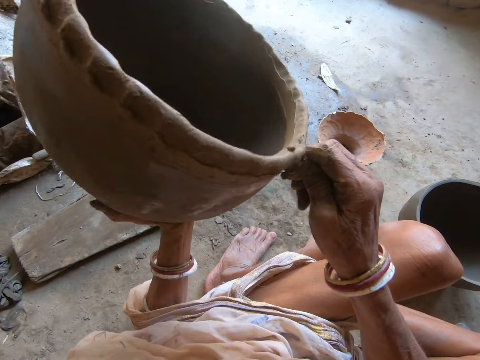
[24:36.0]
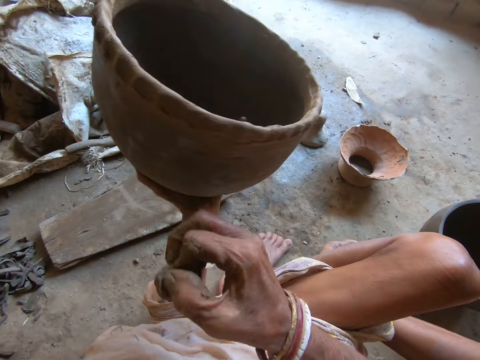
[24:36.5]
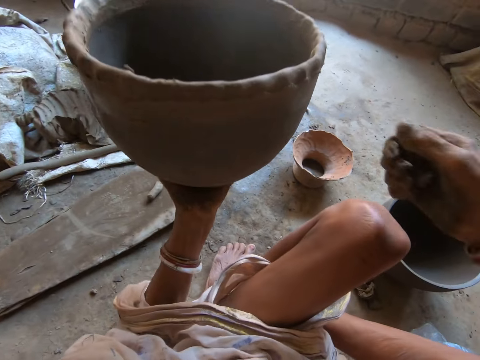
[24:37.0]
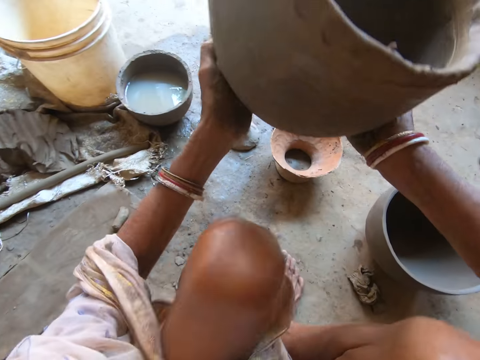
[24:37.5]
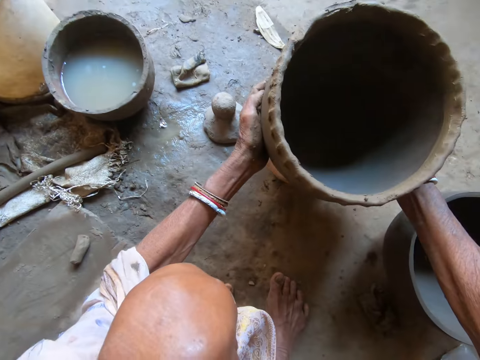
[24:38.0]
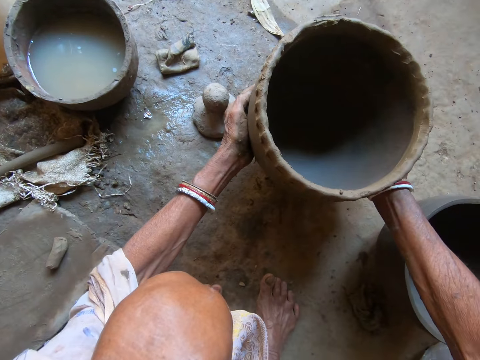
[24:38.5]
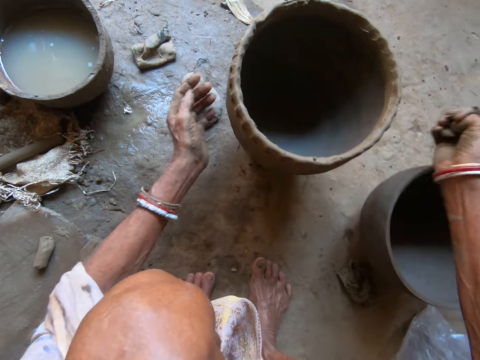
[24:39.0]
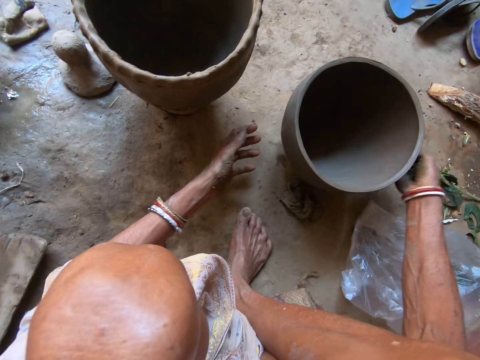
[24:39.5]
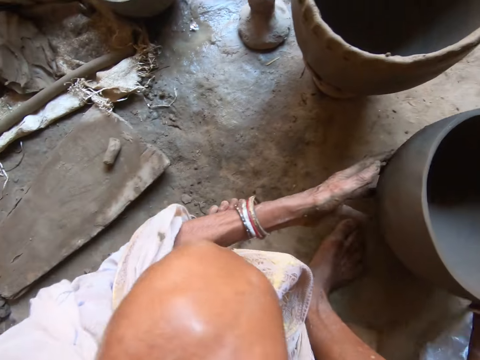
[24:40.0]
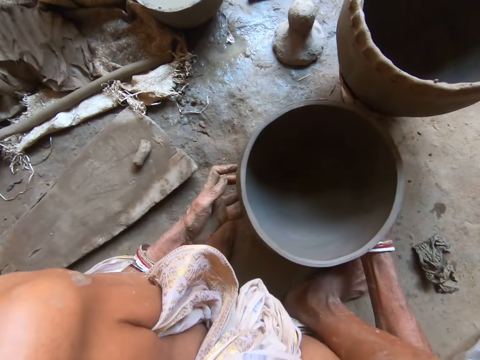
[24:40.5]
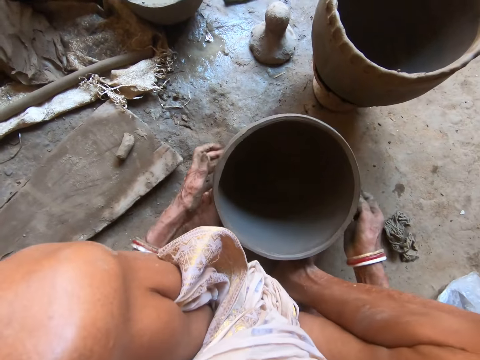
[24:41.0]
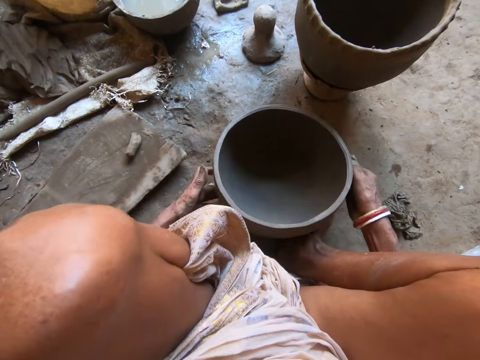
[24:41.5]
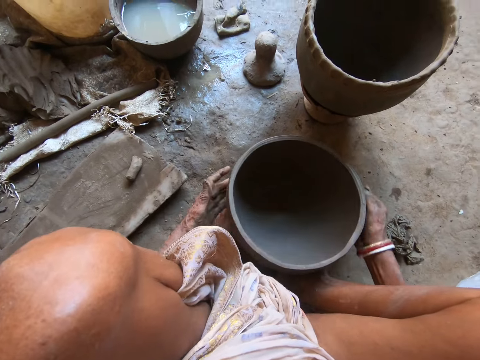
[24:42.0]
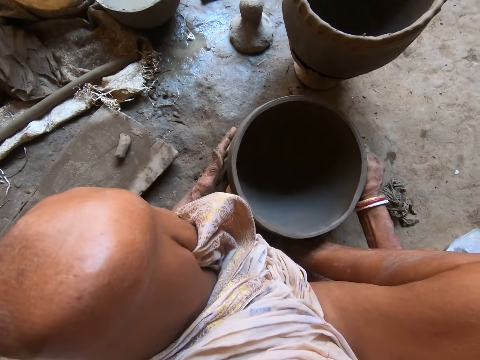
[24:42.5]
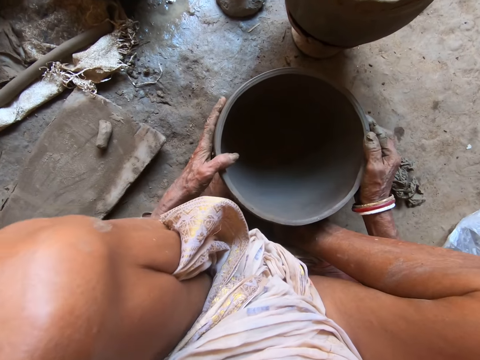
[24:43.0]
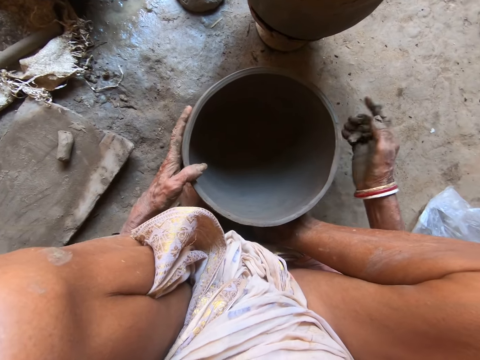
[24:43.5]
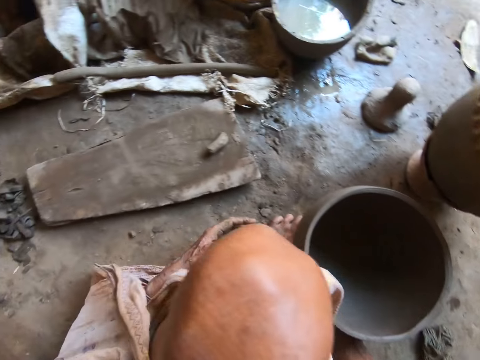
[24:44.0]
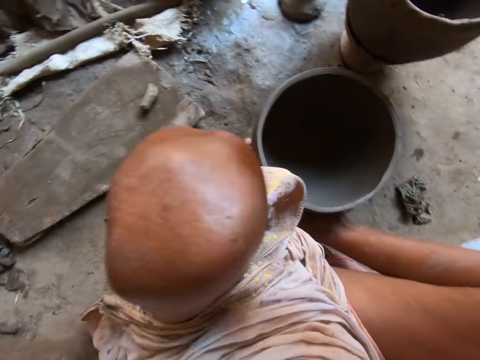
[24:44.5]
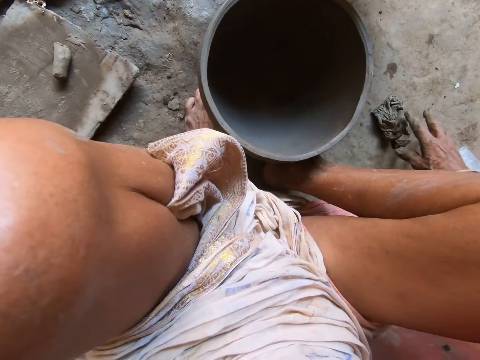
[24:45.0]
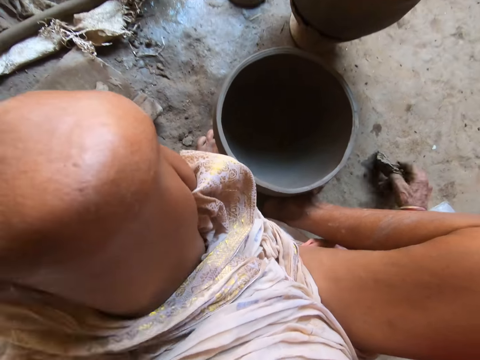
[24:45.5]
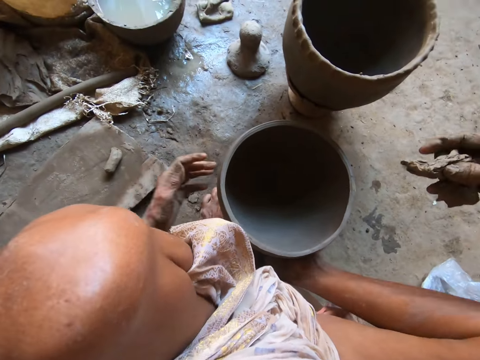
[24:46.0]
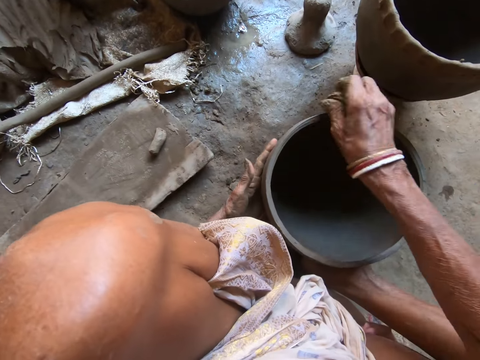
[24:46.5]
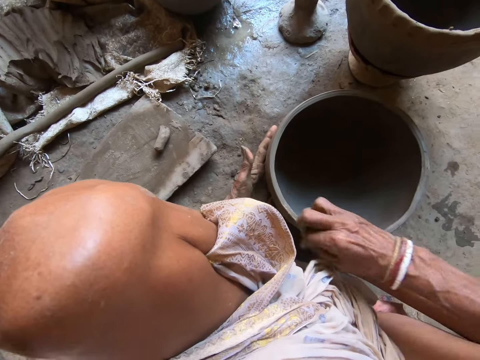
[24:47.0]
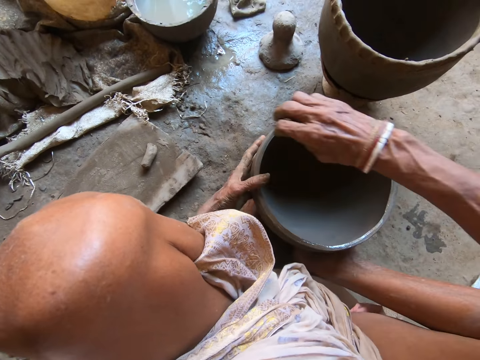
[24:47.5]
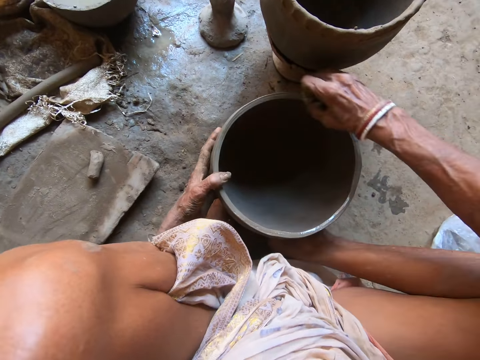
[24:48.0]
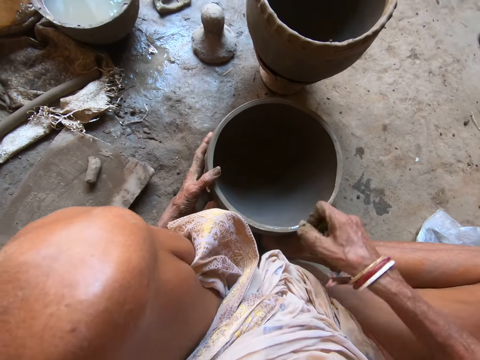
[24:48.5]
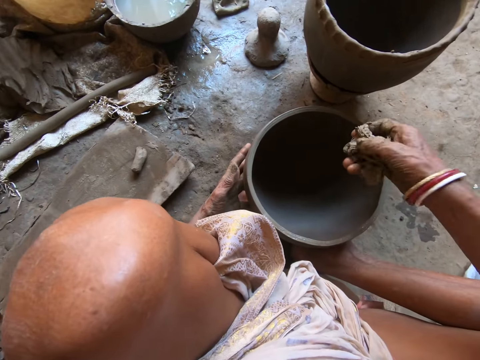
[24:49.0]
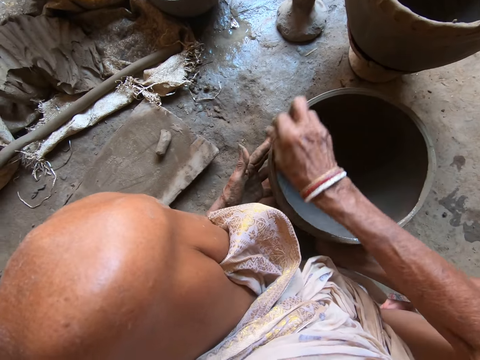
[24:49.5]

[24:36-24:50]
The camera wearer holds the clay pot with both hands. She drops the clay pot on a stand on the floor with both hands. She lifts the clay pot on the floor with both hands. She drops the molded clay on her legs on the floor with both hands. She turns the pot. She adjusts the clay pot on her legs on the floor with both hands. She throws clay. She picks up a rag on the floor with her right hand. She holds the clay pot on her legs on the floor with her left hand. She wipes the clay pot on her legs with the rag in her right hand.

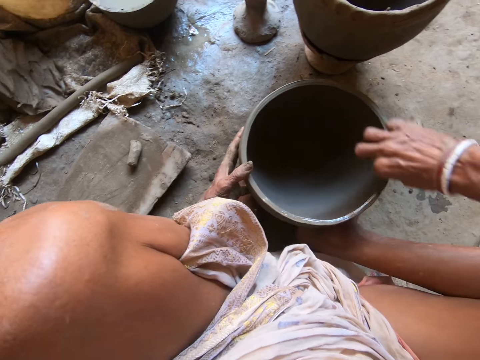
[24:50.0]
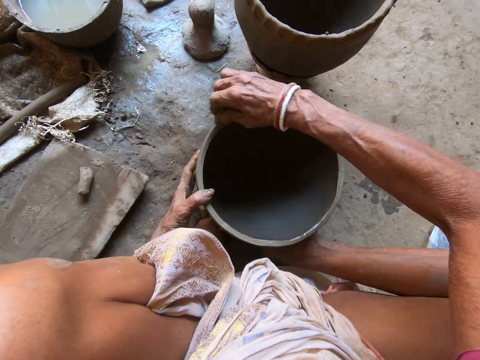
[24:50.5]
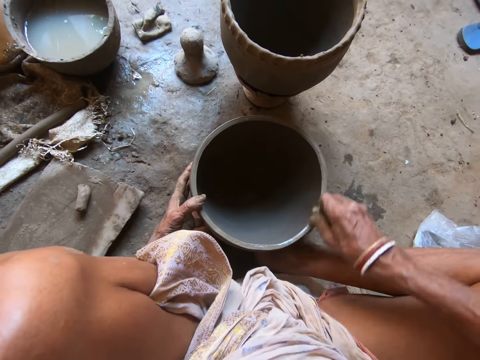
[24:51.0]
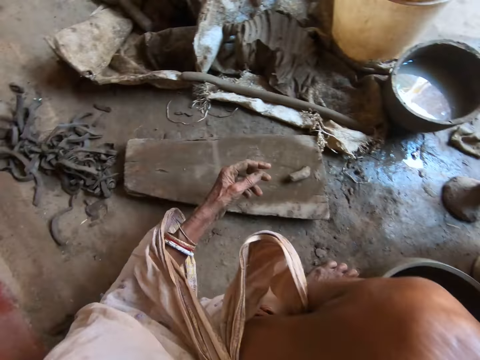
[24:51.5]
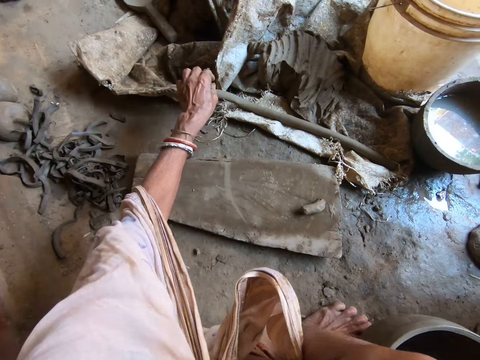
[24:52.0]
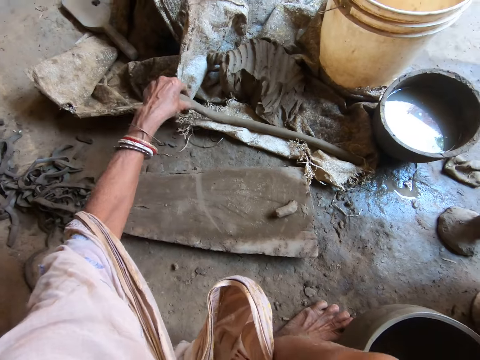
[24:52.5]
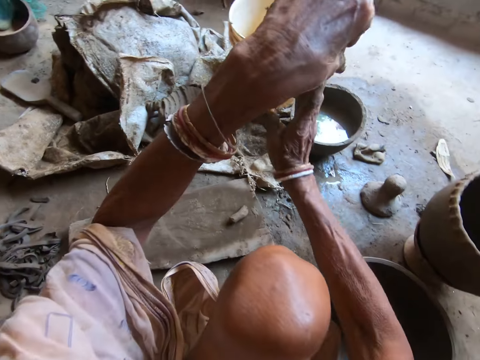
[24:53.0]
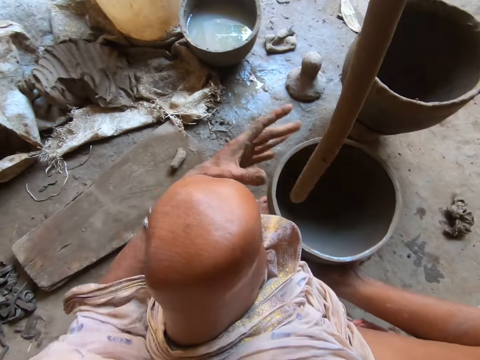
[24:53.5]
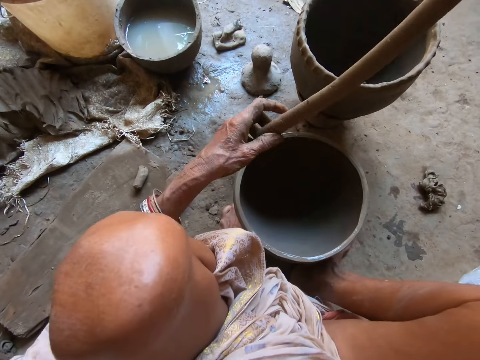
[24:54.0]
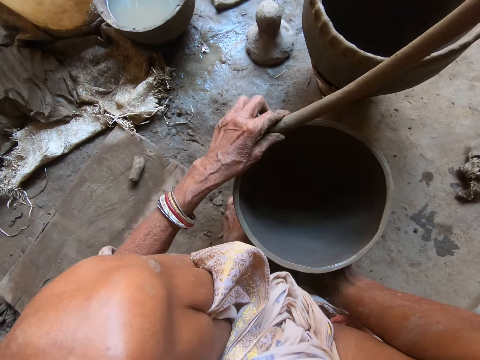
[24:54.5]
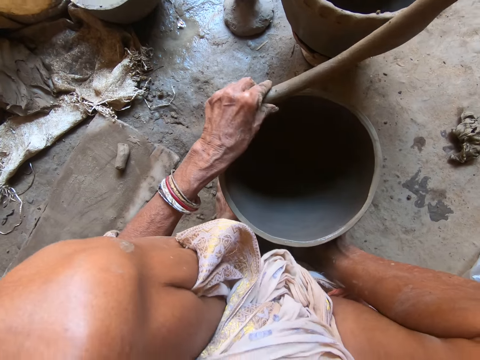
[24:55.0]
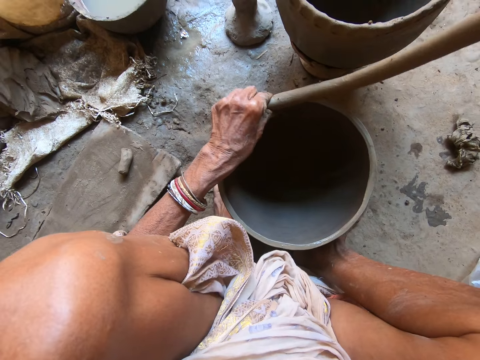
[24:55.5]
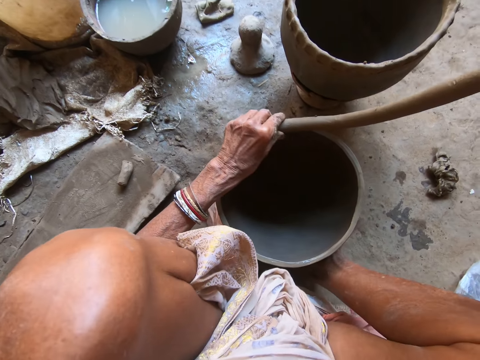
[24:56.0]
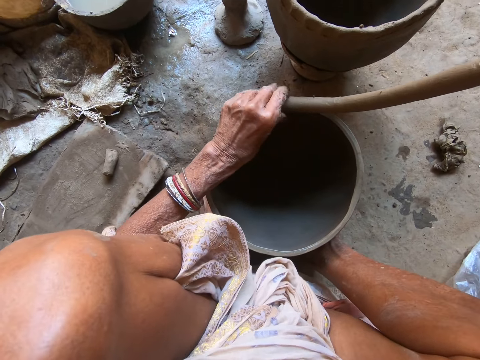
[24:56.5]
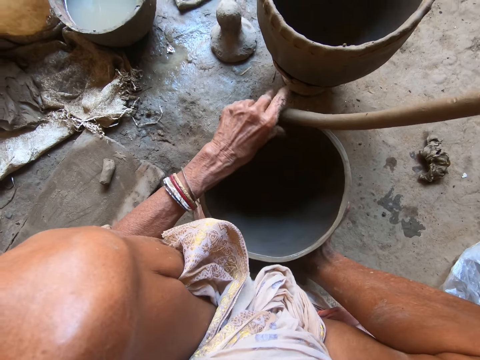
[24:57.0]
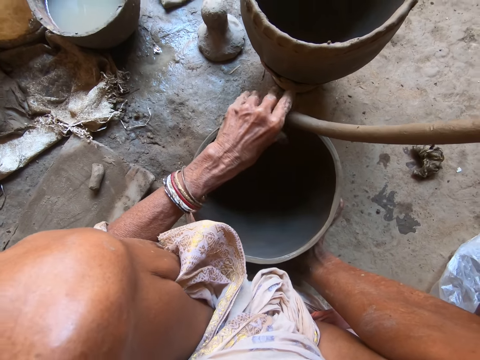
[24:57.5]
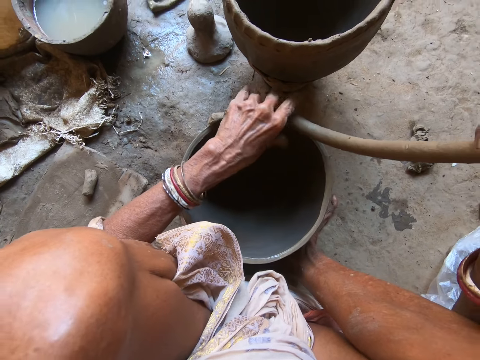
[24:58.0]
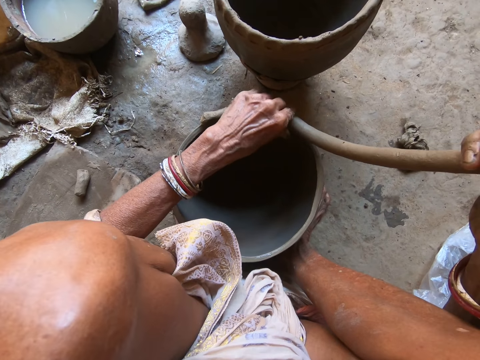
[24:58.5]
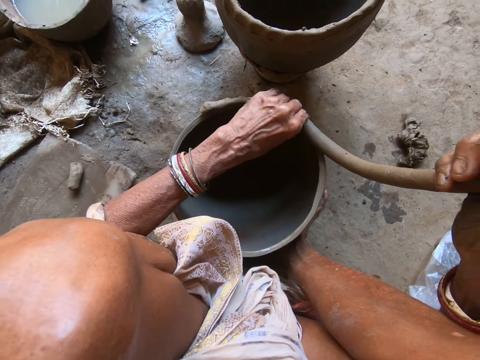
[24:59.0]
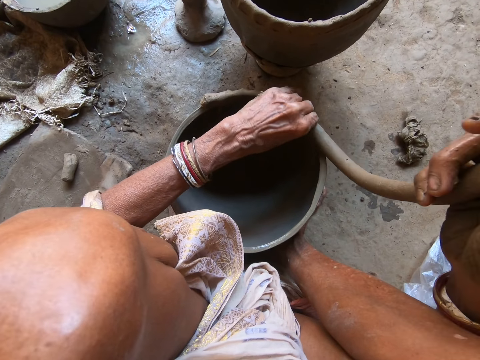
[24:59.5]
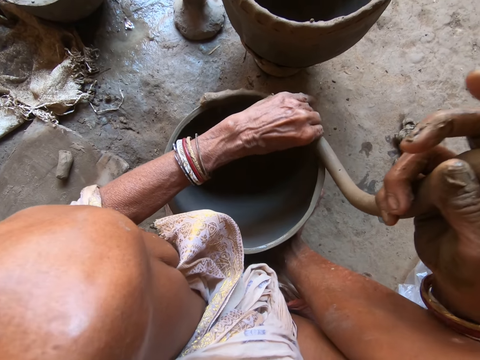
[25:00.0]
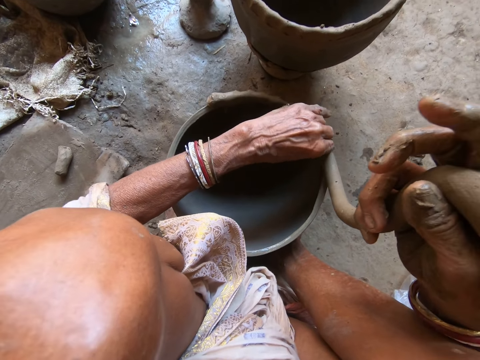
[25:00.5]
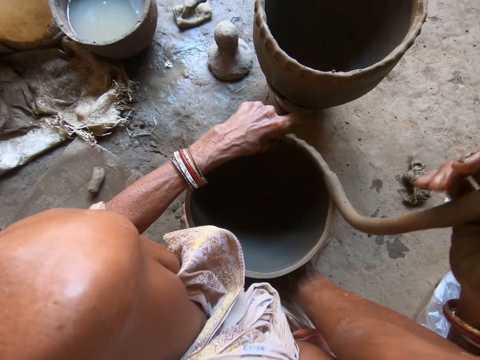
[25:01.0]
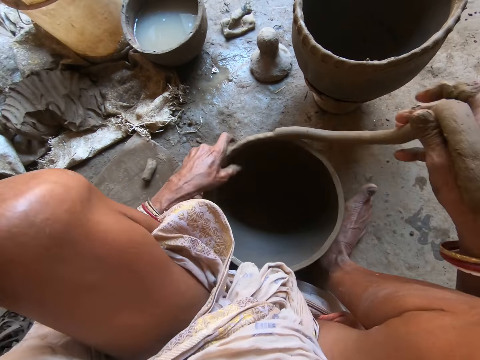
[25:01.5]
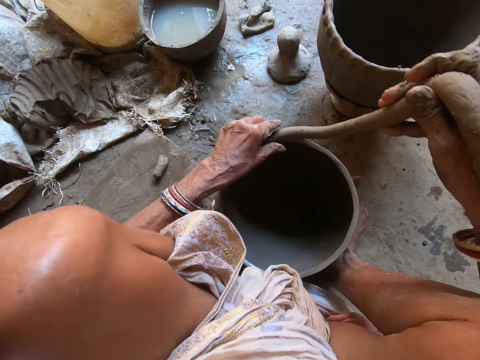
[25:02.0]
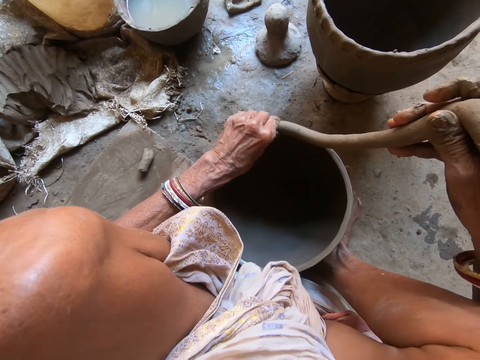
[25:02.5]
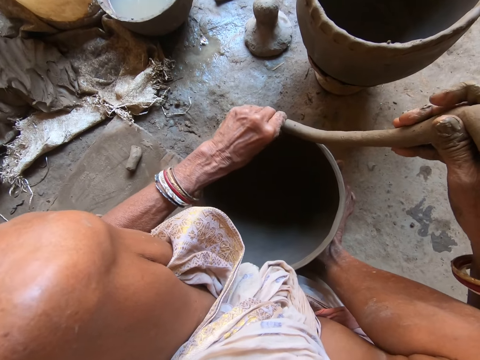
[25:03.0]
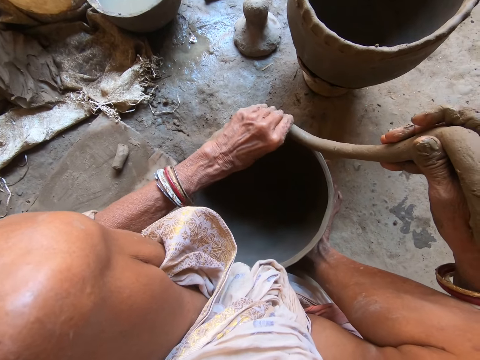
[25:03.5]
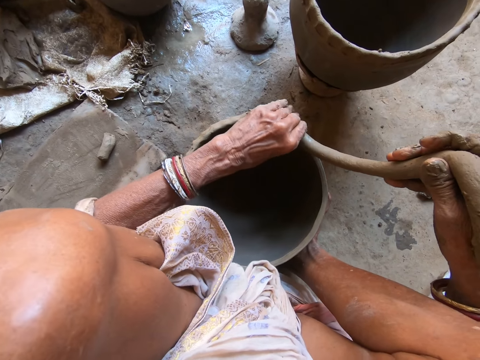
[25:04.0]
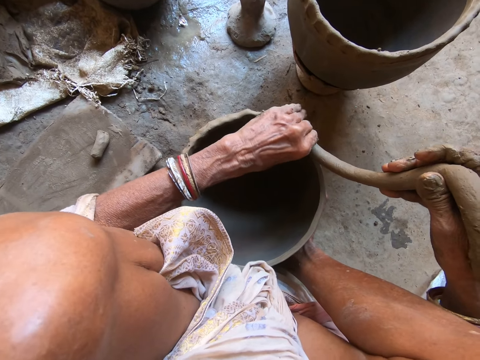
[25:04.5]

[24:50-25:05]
The camera wearer picks up the clay on the sack of clay on the floor with her left hand. She passes the clay to her right hand. She holds the clay with her right hand. She holds the clay with both hands. She joins the clay to the clay pot on her legs on the floor with her left hand. She rotates the clay pot on her legs on the floor with her left hand. She puts clay on the pot.
